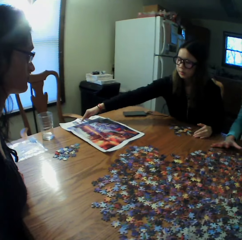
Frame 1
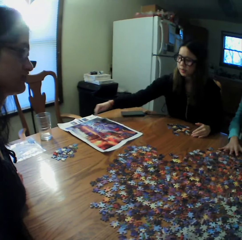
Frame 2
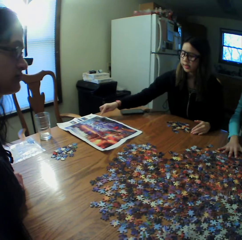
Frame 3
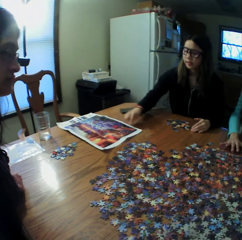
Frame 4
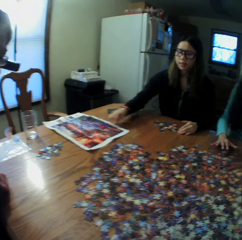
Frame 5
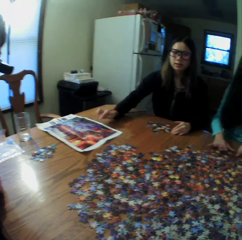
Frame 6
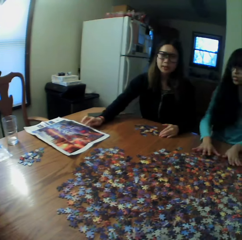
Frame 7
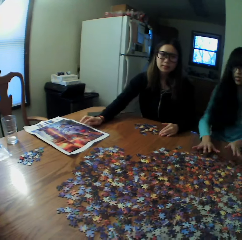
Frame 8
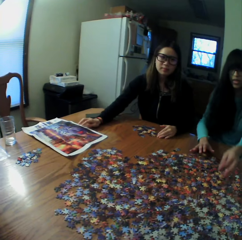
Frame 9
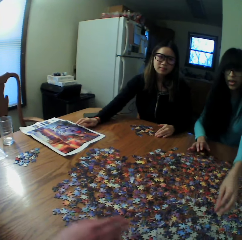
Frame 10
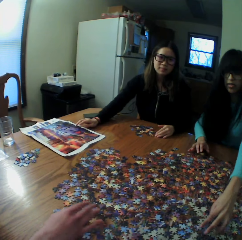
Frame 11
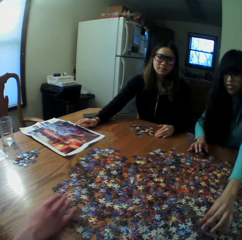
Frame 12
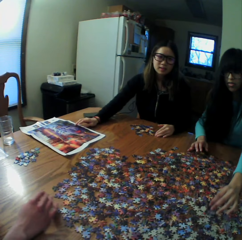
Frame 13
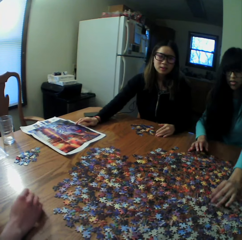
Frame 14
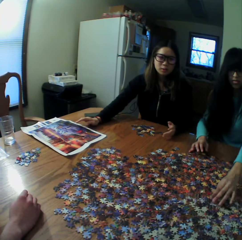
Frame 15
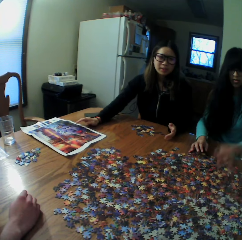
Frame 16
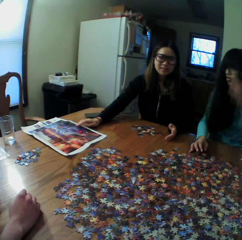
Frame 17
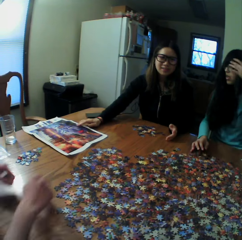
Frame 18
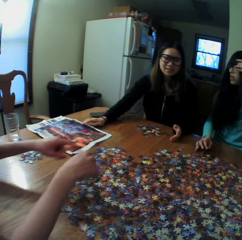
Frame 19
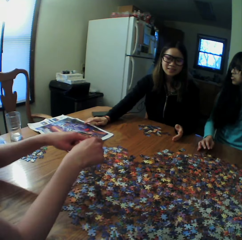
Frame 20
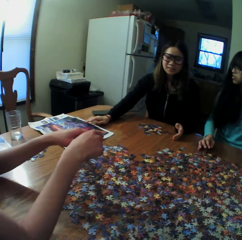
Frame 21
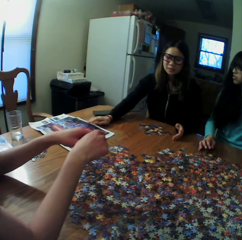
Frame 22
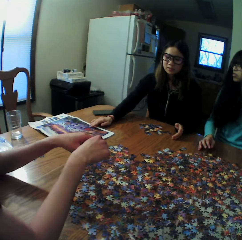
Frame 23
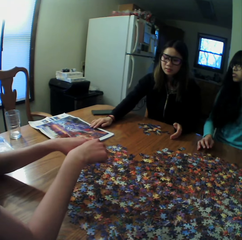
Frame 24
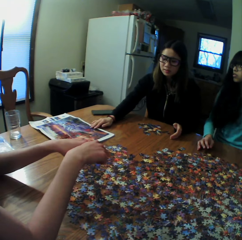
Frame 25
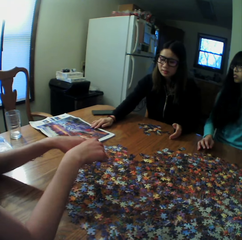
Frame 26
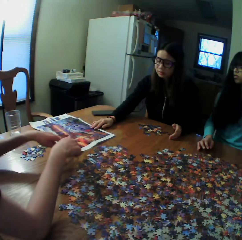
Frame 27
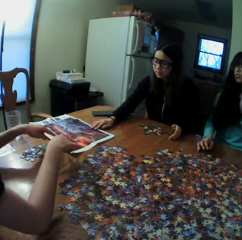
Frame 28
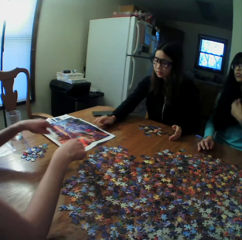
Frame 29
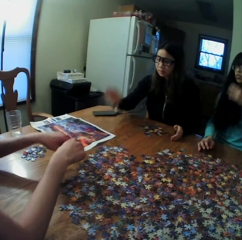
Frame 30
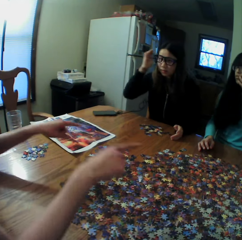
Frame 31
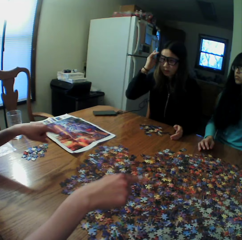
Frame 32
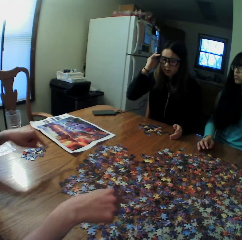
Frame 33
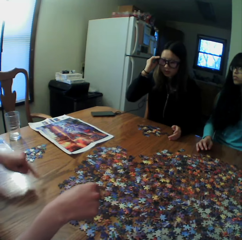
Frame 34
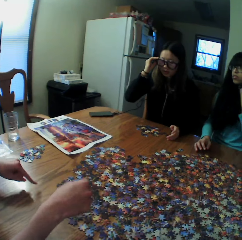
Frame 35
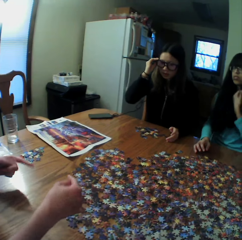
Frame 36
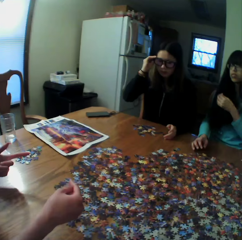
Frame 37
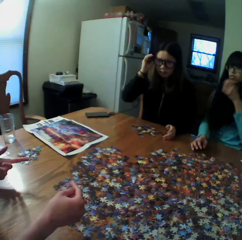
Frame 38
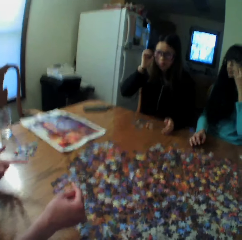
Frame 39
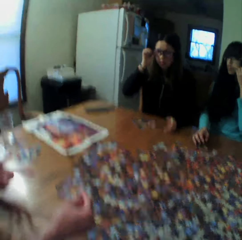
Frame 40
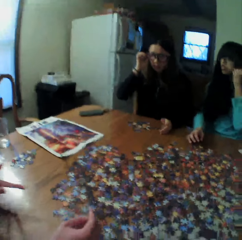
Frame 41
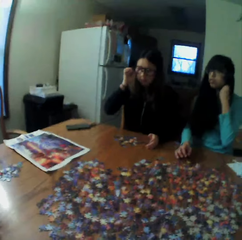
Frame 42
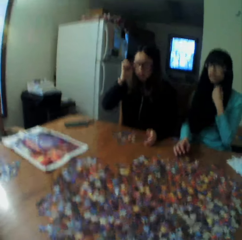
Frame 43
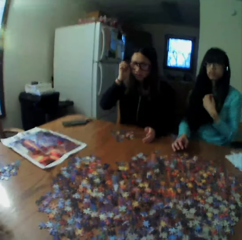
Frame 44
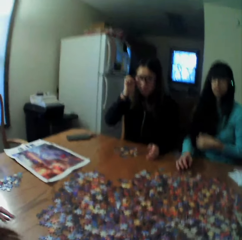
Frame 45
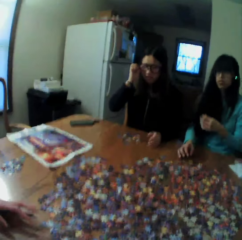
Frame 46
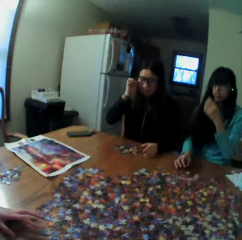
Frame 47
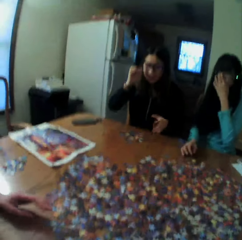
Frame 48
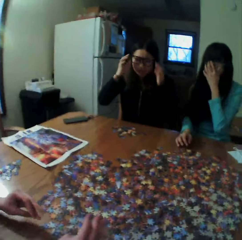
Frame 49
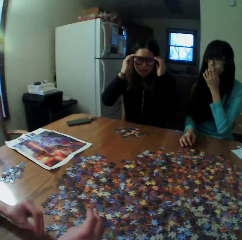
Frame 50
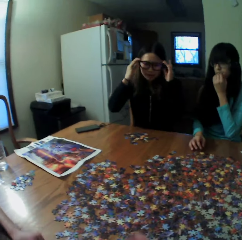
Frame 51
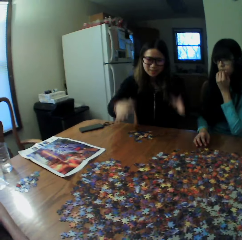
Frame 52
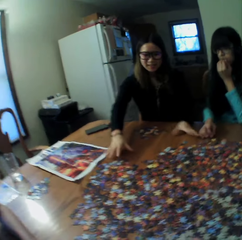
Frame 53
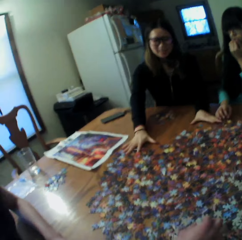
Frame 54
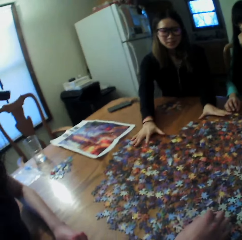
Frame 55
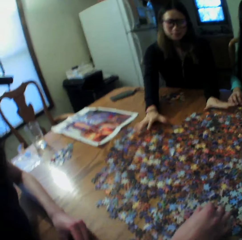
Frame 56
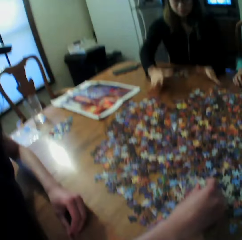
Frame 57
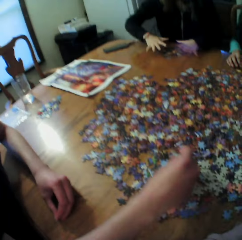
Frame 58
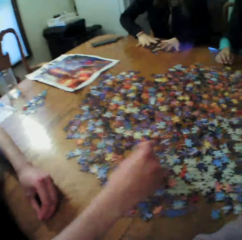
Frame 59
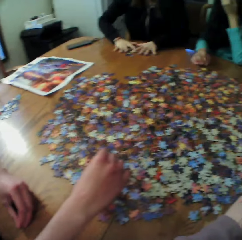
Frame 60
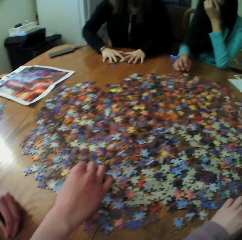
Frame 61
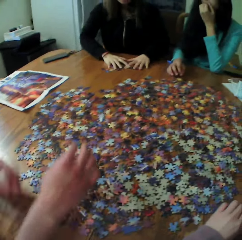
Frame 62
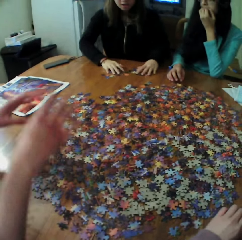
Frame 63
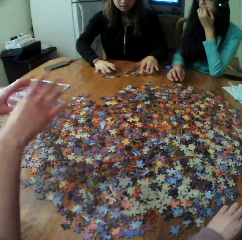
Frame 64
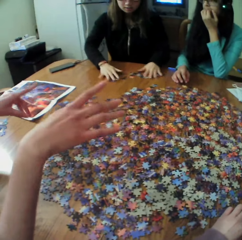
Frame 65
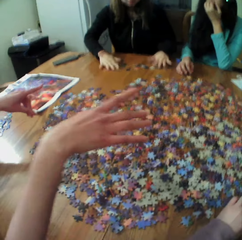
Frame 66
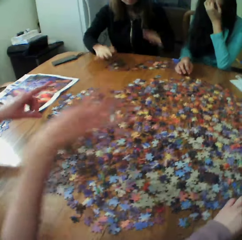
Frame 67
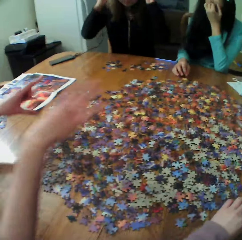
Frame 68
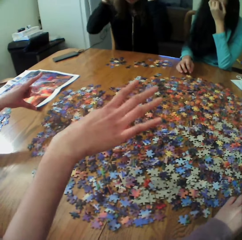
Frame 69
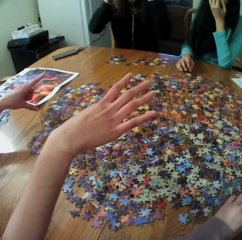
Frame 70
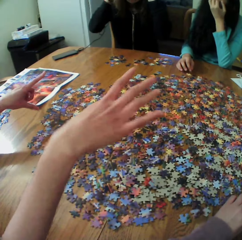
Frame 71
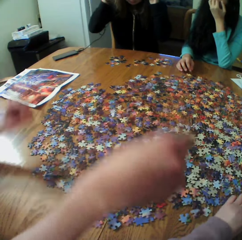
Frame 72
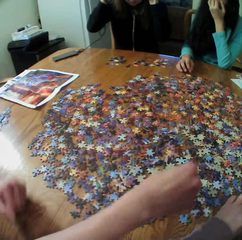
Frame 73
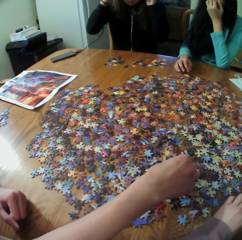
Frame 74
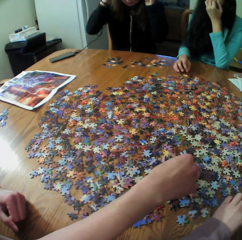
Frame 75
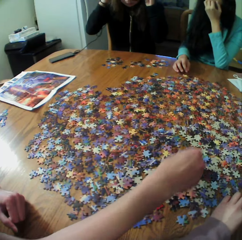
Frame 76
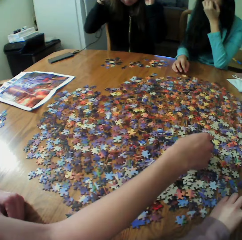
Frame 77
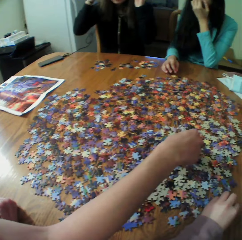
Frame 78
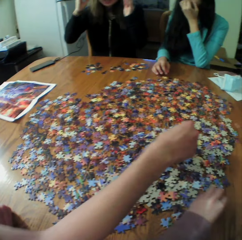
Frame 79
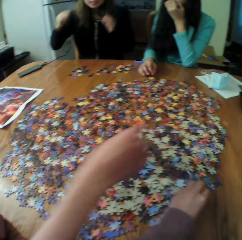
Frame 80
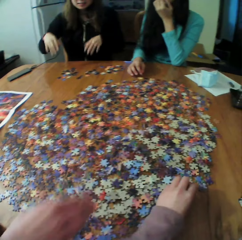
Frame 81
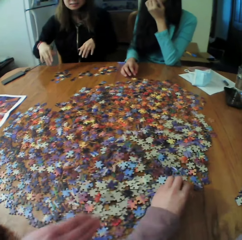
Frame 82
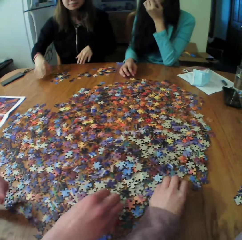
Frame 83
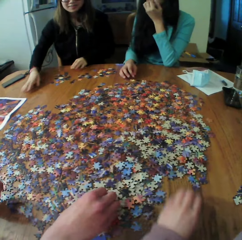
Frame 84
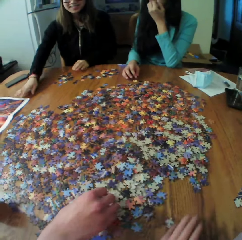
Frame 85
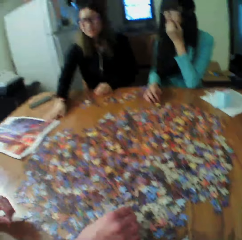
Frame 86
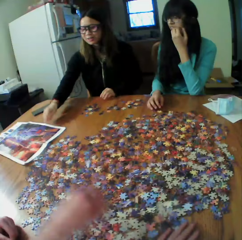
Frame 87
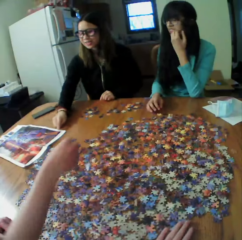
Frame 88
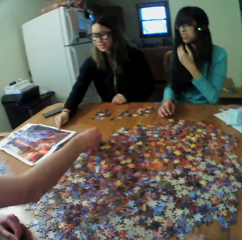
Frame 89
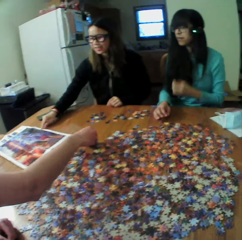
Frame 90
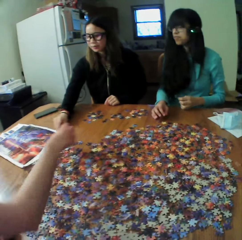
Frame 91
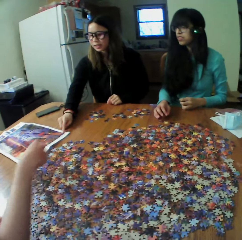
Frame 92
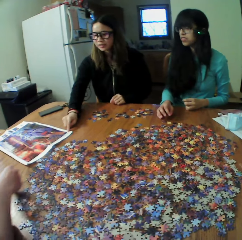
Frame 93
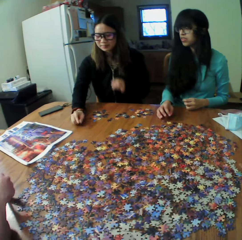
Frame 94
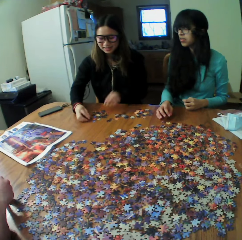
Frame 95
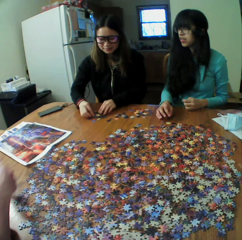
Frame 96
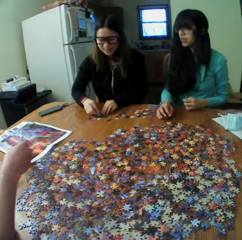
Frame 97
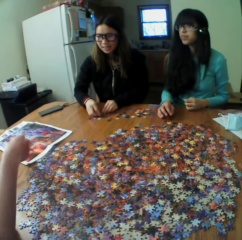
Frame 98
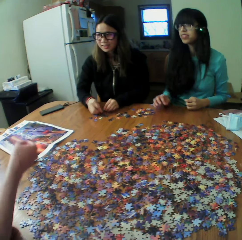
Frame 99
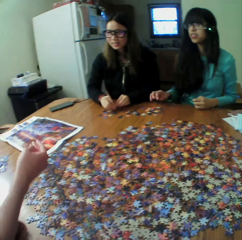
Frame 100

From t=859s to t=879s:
A woman looks at the paper. Another woman looks for the puzzle pieces. The other woman looks for the puzzle pieces again. The camera wearer looks for the puzzle pieces.

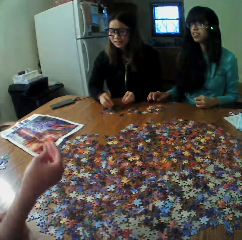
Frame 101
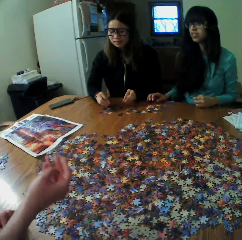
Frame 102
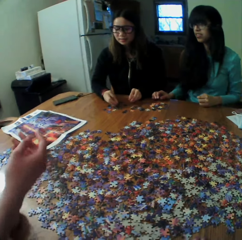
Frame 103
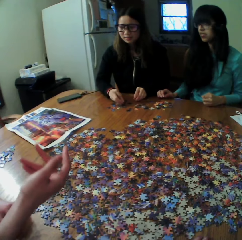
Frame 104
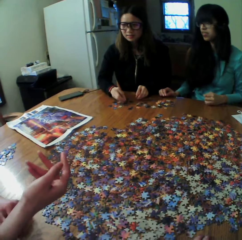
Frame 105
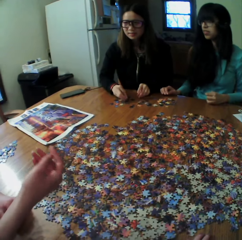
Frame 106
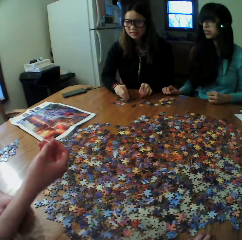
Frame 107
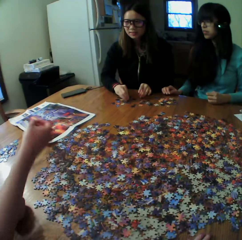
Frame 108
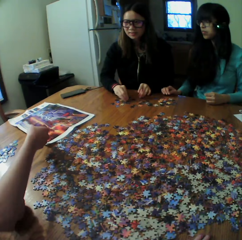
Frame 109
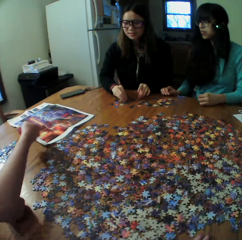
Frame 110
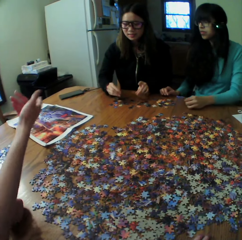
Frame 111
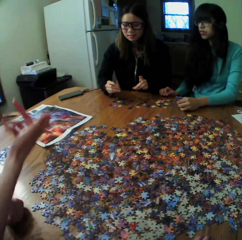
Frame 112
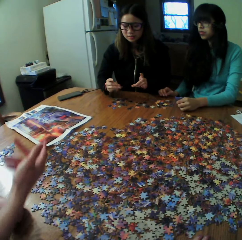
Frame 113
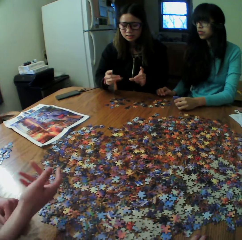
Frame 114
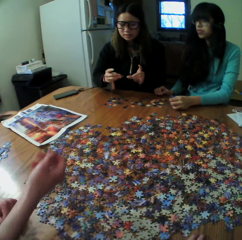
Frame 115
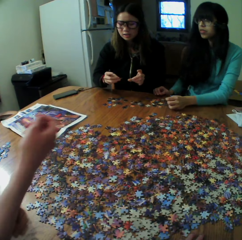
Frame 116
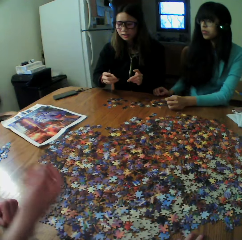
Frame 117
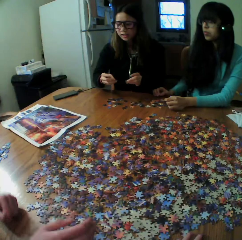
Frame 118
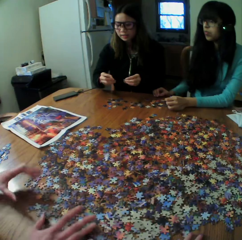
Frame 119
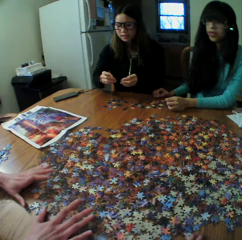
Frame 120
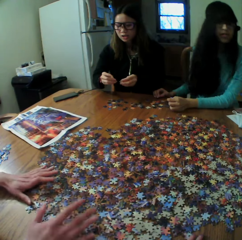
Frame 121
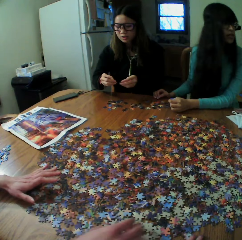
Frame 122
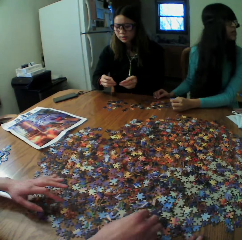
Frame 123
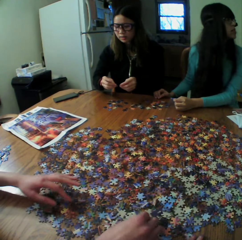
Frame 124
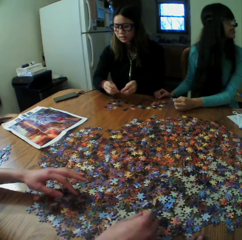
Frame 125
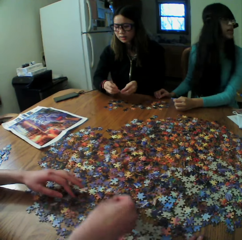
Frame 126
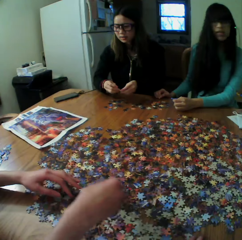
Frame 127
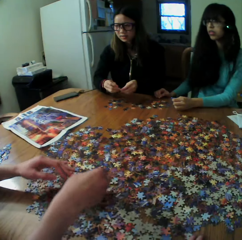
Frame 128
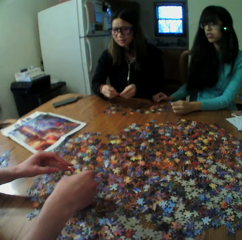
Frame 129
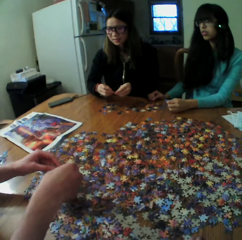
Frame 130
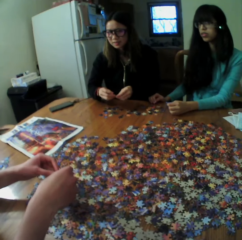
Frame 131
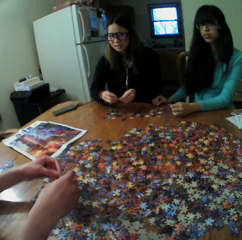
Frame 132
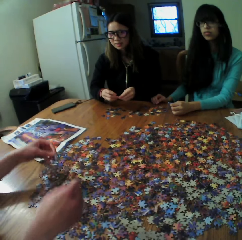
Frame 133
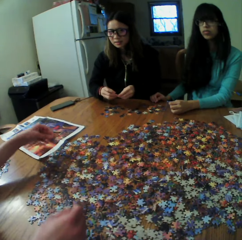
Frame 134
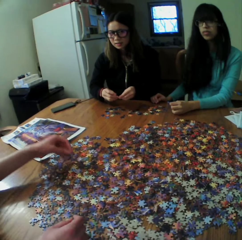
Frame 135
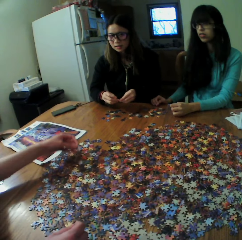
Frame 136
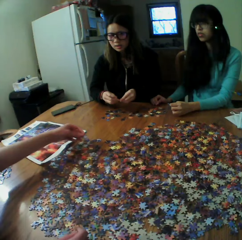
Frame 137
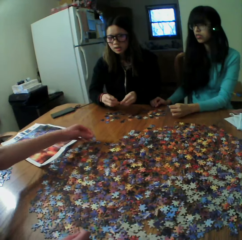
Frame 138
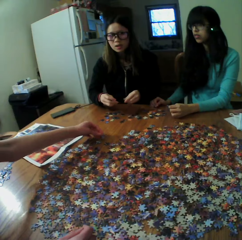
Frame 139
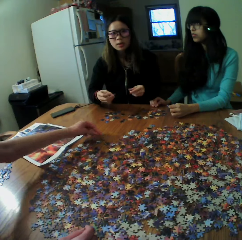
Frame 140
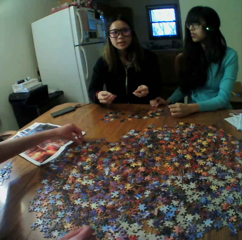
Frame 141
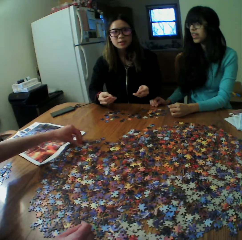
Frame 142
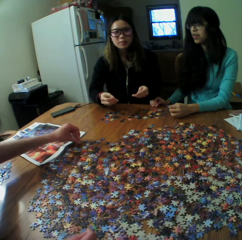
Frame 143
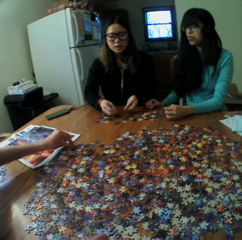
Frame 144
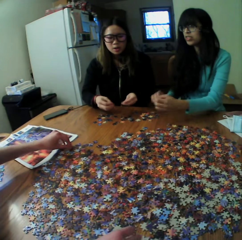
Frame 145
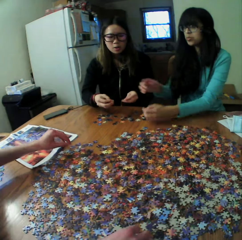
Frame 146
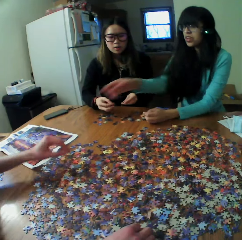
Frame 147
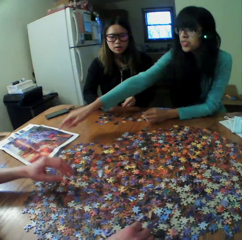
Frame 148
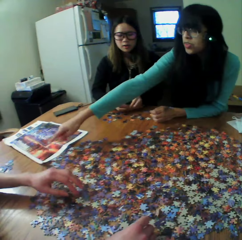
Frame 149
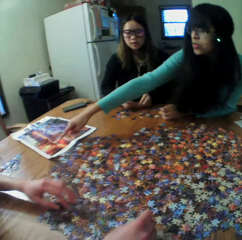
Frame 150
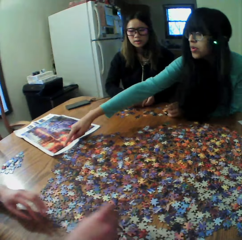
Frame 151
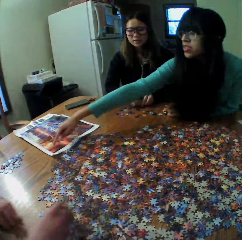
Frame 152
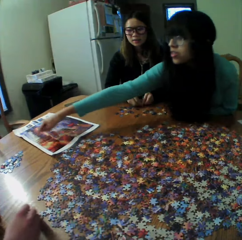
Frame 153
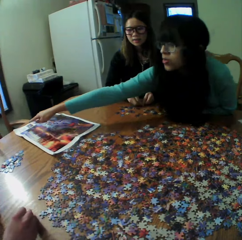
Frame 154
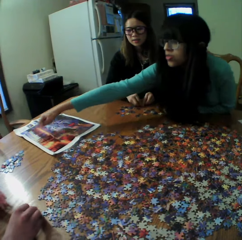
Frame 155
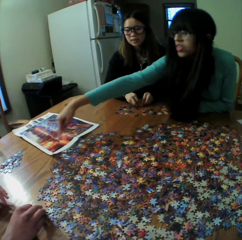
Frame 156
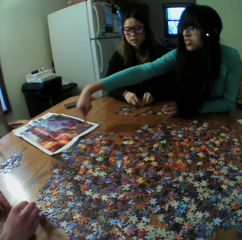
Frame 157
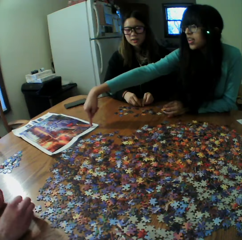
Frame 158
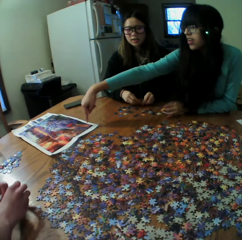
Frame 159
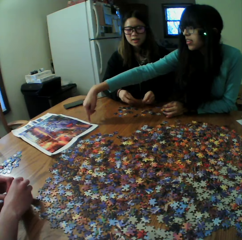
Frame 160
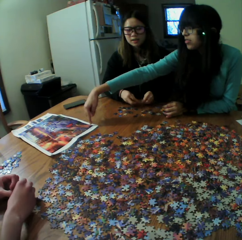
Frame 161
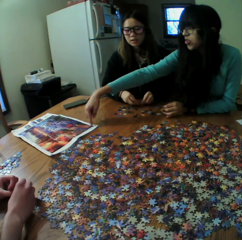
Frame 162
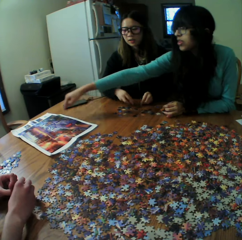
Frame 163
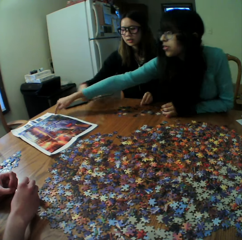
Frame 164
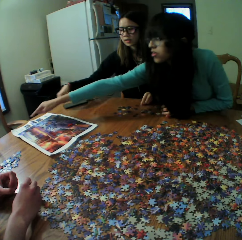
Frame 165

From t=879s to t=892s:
A woman looks for the puzzle pieces. The woman points at the board game manual.
